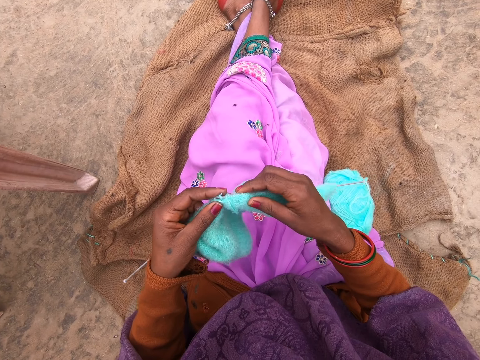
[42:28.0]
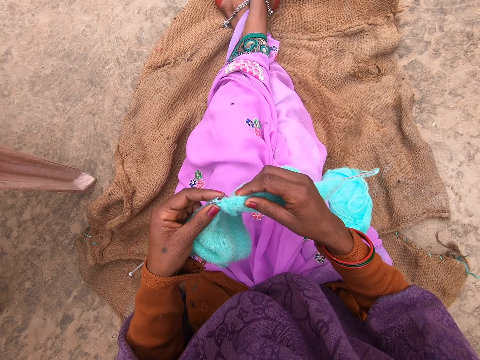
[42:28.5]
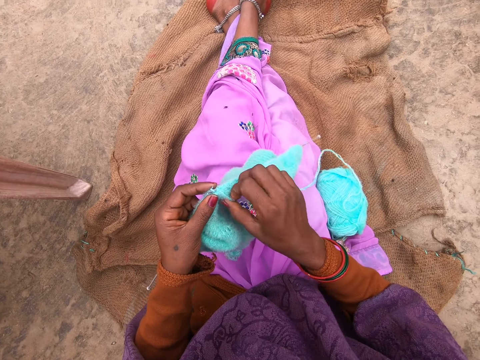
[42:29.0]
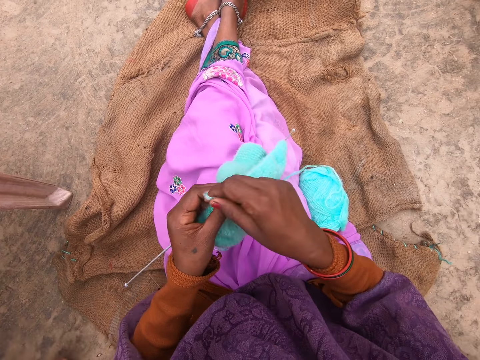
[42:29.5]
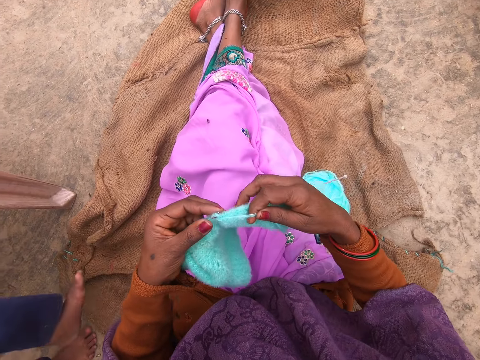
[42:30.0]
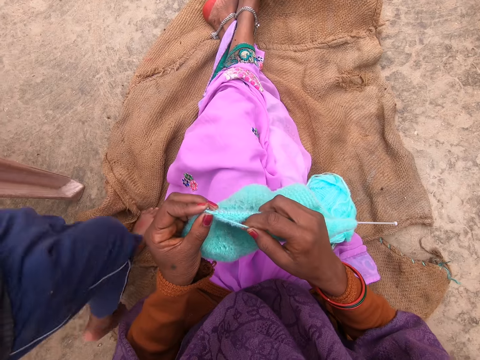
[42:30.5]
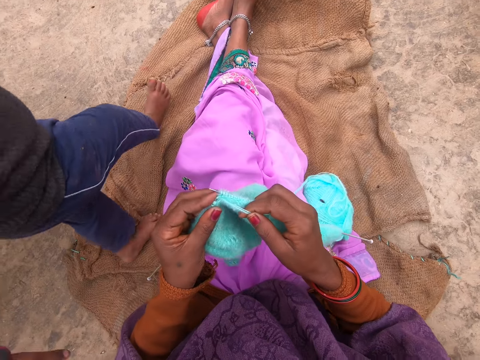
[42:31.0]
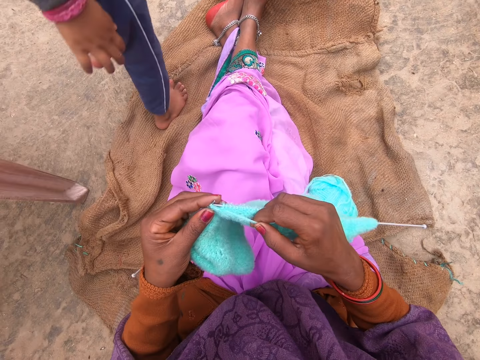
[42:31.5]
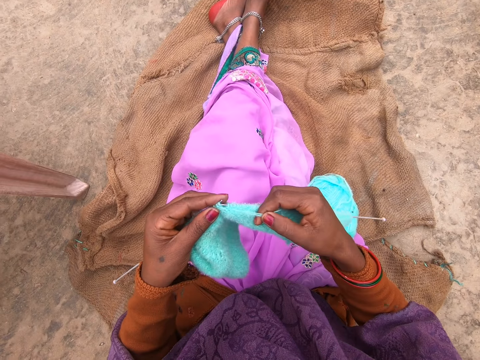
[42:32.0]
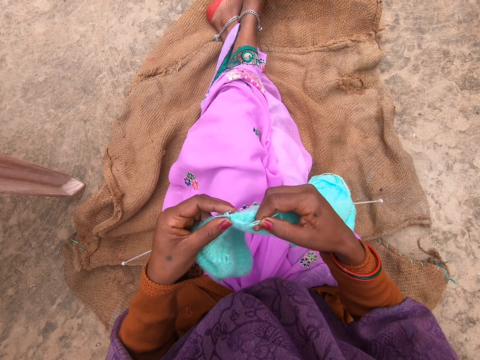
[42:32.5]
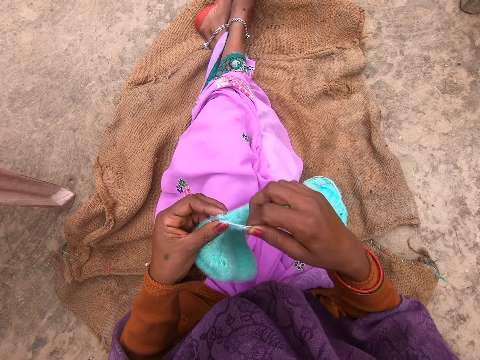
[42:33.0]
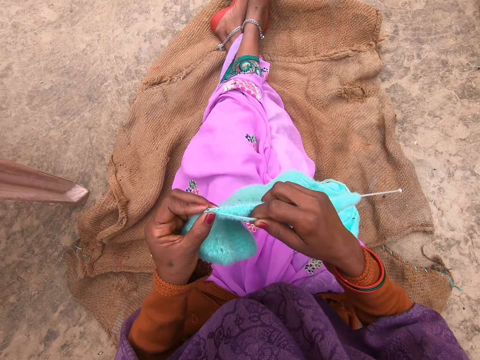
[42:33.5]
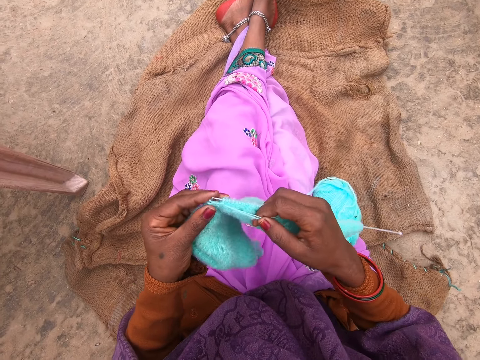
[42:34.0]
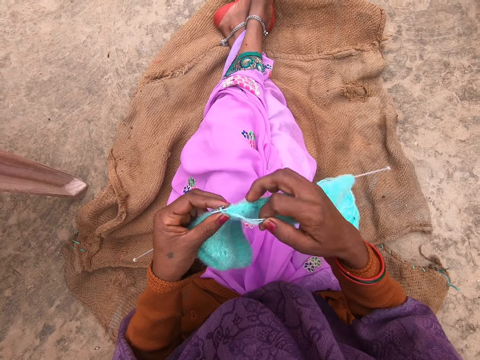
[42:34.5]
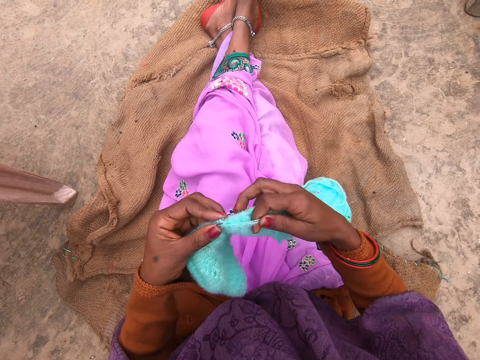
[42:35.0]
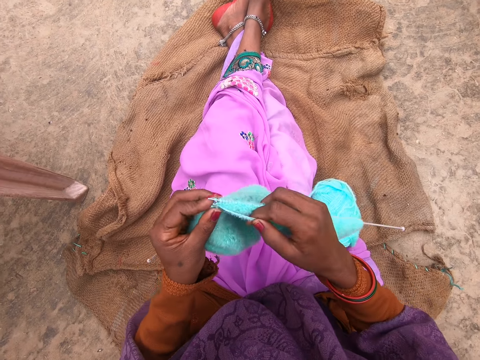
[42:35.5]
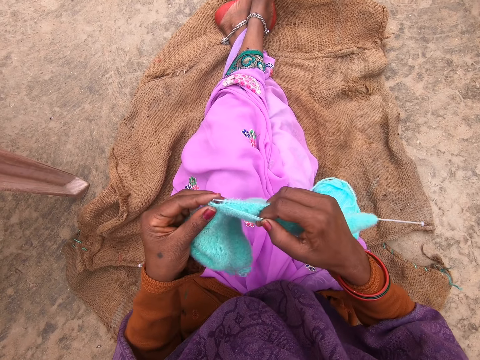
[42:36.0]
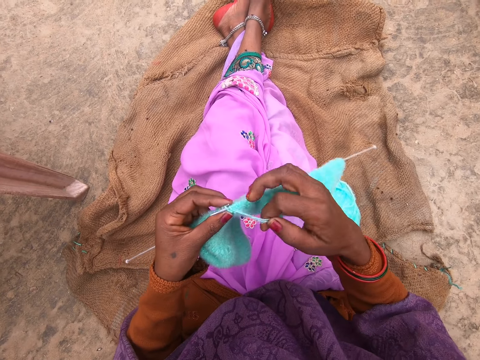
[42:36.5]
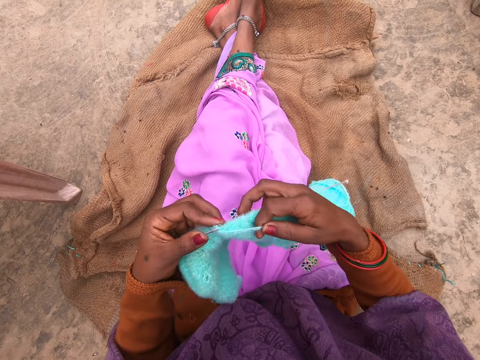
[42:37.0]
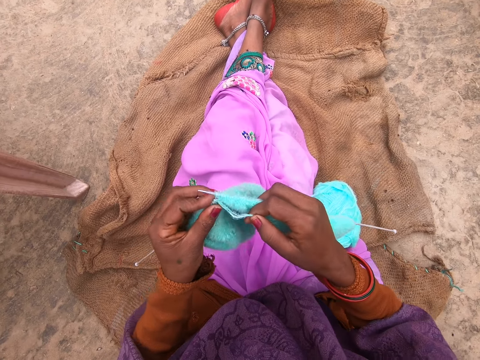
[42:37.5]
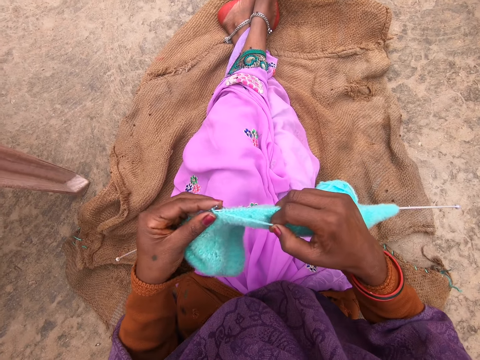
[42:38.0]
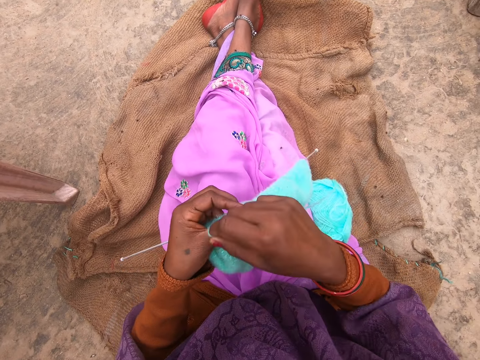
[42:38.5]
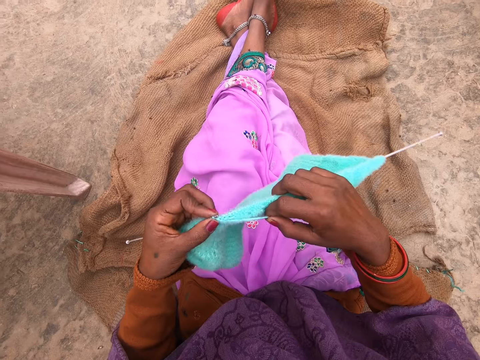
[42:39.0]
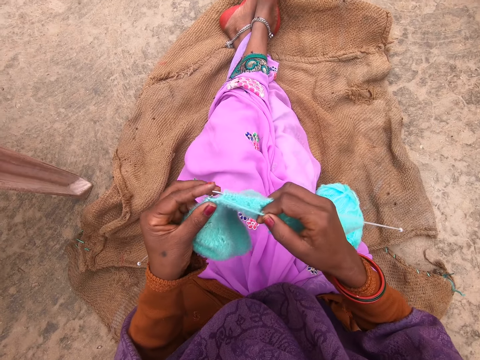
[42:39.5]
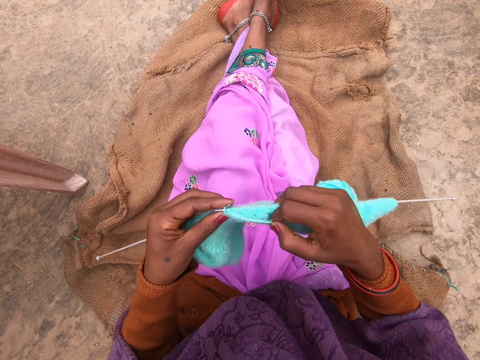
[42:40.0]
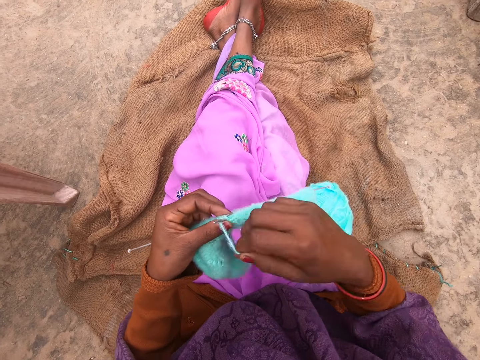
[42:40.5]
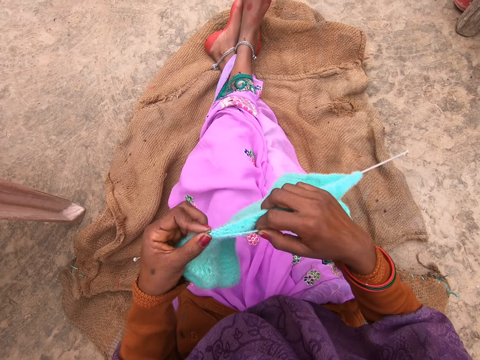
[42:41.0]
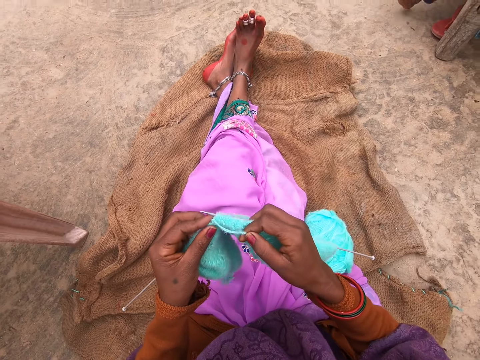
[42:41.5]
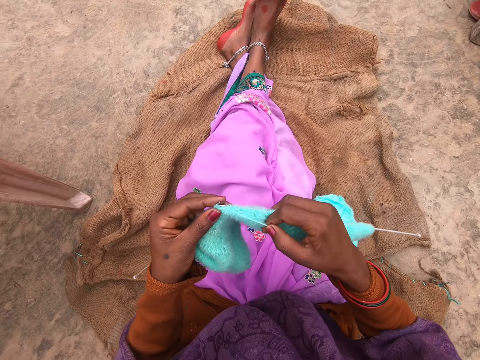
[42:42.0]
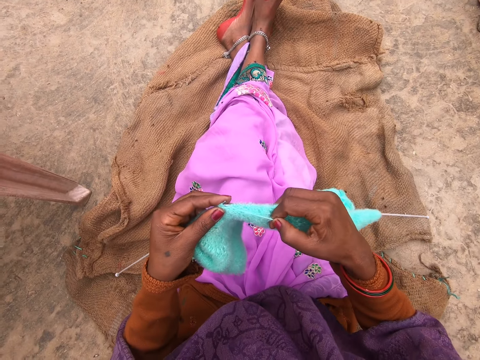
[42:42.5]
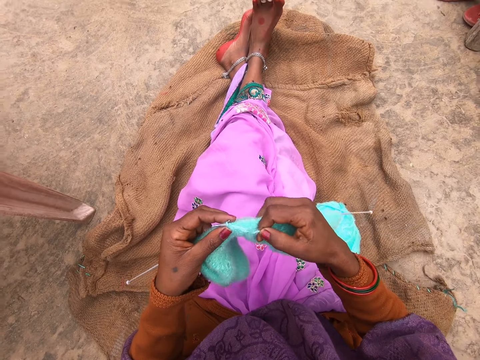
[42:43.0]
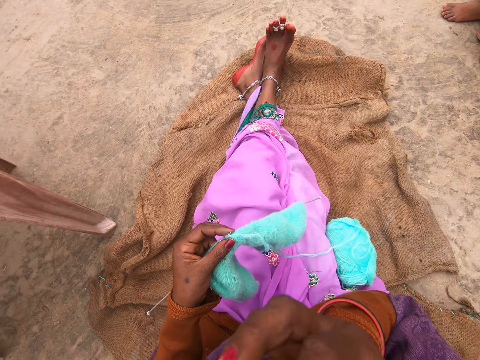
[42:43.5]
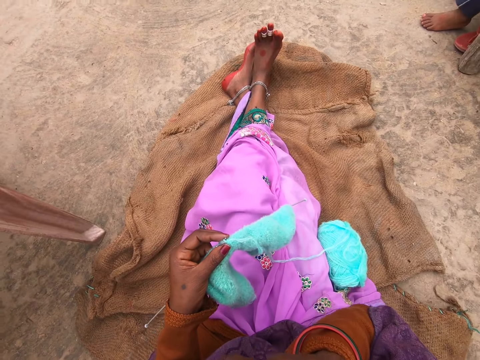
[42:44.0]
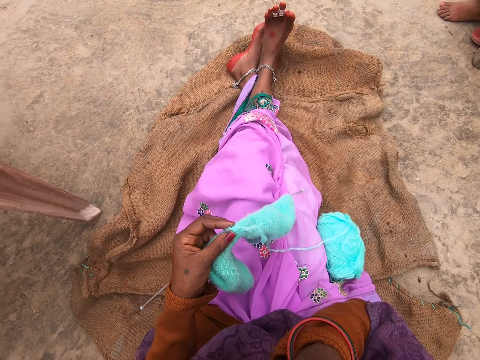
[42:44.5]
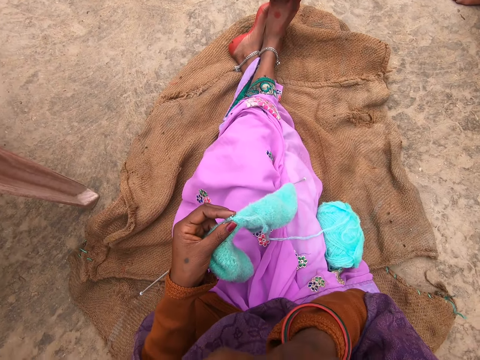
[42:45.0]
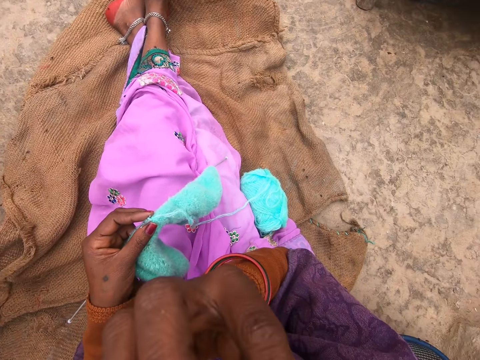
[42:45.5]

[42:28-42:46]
The camera wearer rolls the yarn over the needle and knits the yarn with the needle. A boy passes beside the camera wearer. She rolls the yarn over the needle. She knits the yarn with the needle. She rolls the yarn over the needle. She knits the yarn with the needle. She rolls the yarn over the needle. She knits the yarn with the needle. She rolls the yarn over the needle. She knits the yarn with the needle. She rolls the yarn over the needle. She knits the yarn with the needle. She scratches her face with her right hand. She lifts the hand.

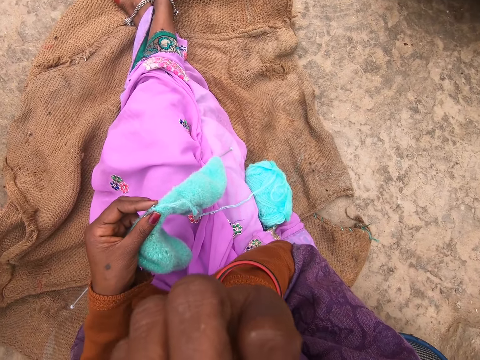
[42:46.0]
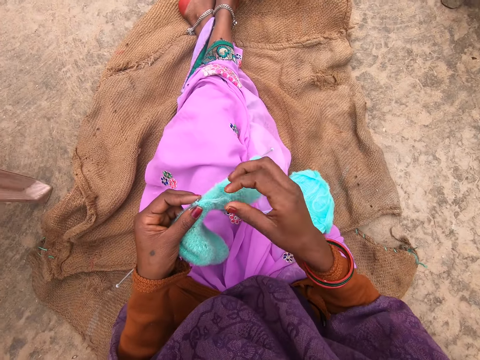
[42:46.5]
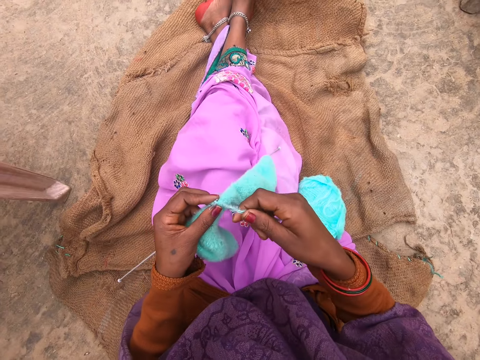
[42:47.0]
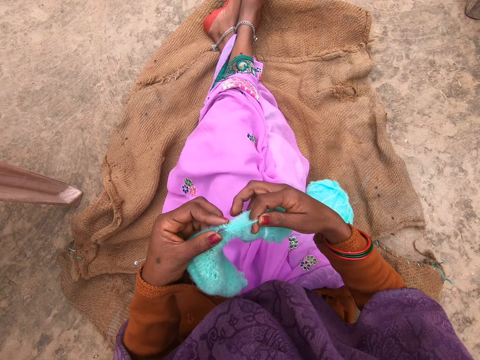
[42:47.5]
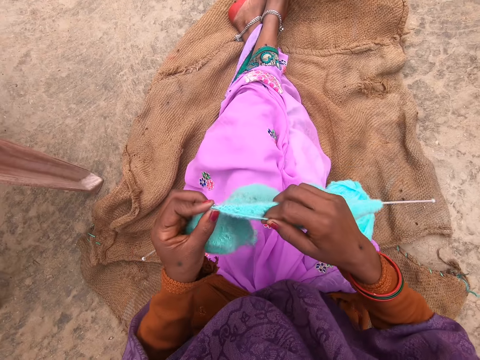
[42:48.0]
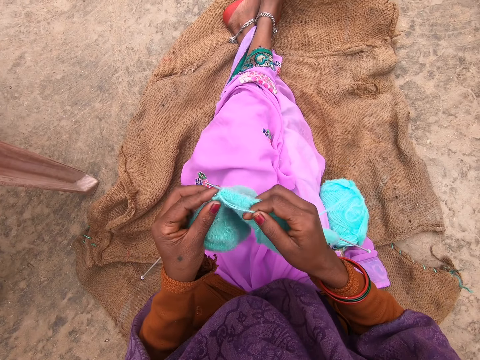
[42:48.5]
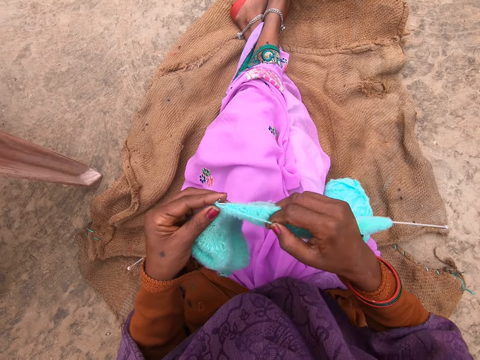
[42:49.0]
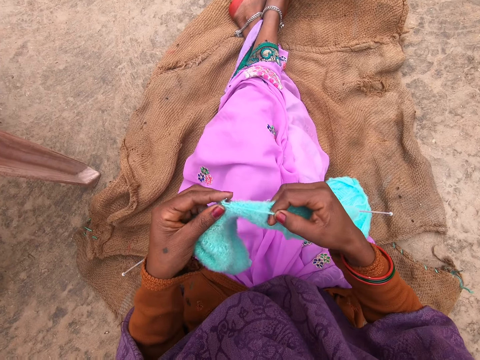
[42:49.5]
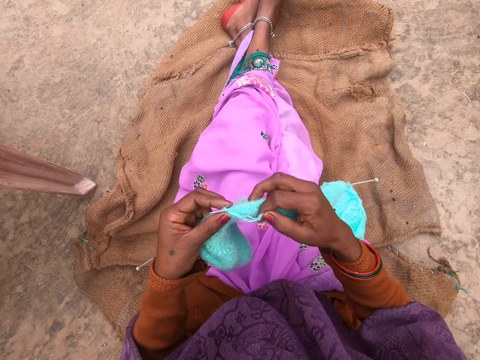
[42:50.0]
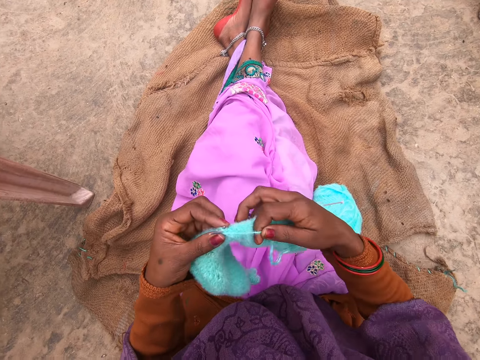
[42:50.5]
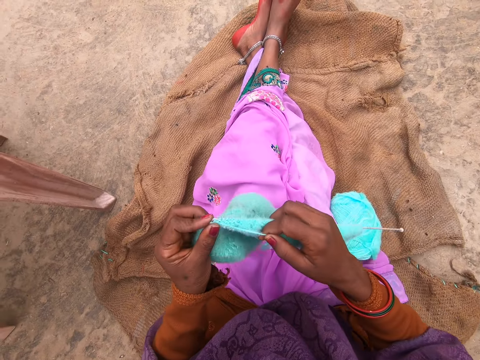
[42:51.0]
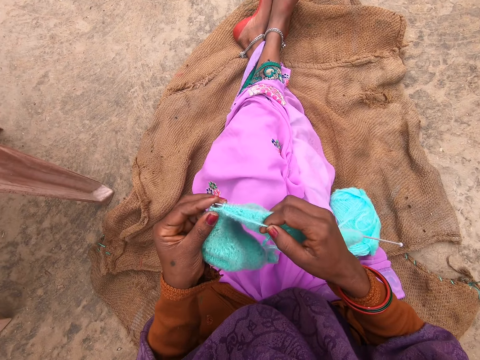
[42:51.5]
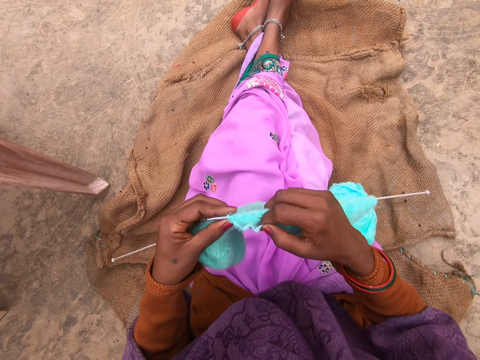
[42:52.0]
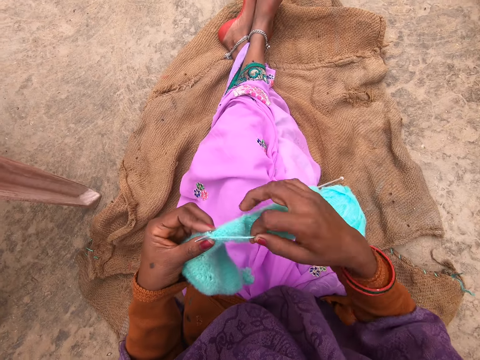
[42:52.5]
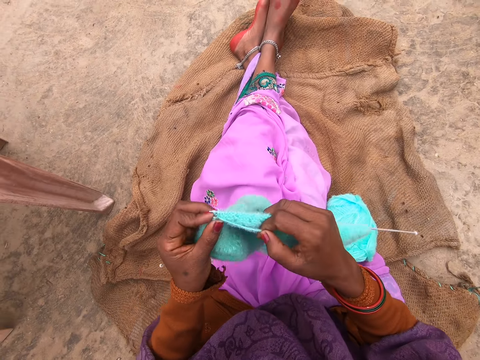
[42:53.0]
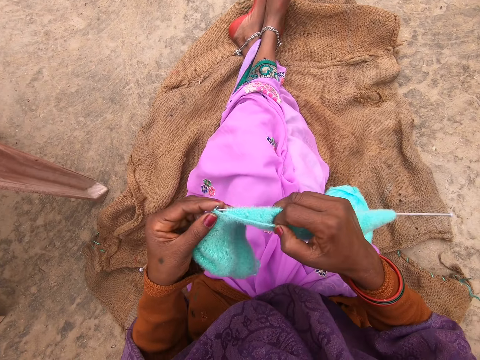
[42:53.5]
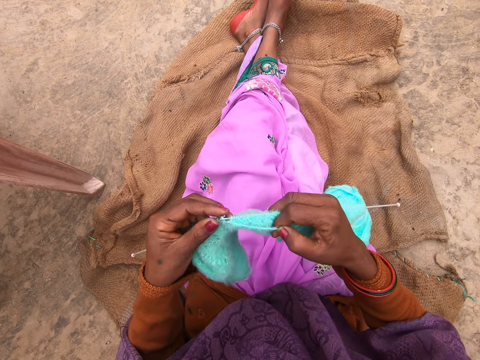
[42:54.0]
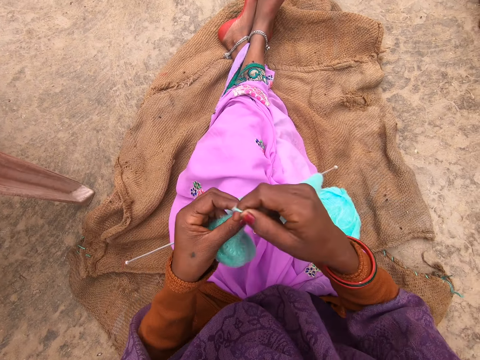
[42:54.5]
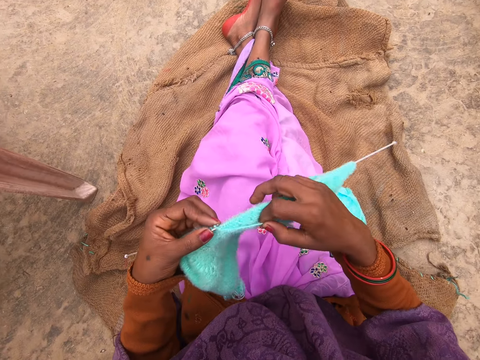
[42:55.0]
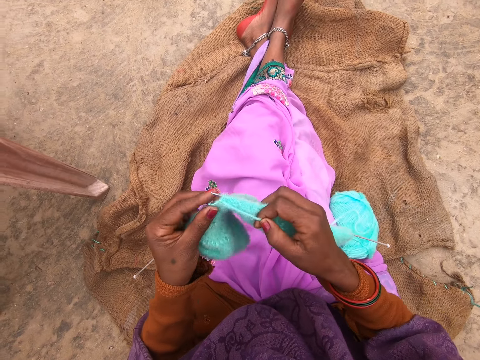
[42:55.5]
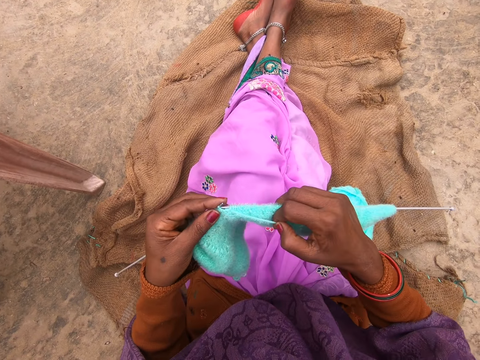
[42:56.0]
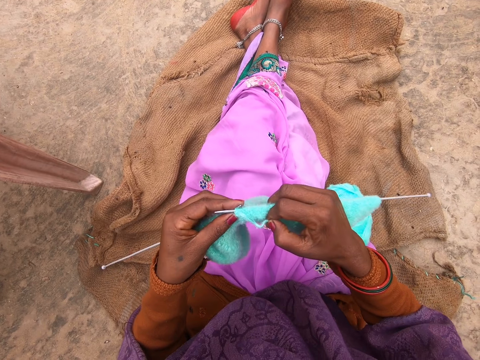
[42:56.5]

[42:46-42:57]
The camera wearer rolls the yarn over the needle. She knits the yarn with the needle. She rolls the yarn over the needle. She knits the yarn with the needle. She rolls the yarn over the needle. She knits the yarn with the needle. She rolls the yarn over the needle. She knits the yarn with the needle.
